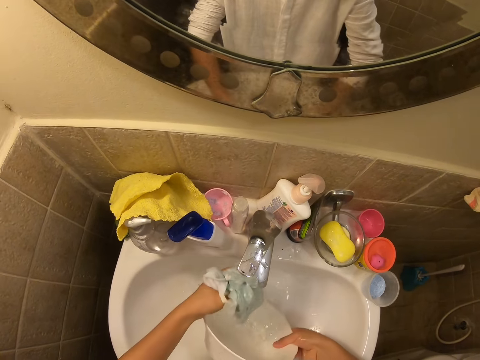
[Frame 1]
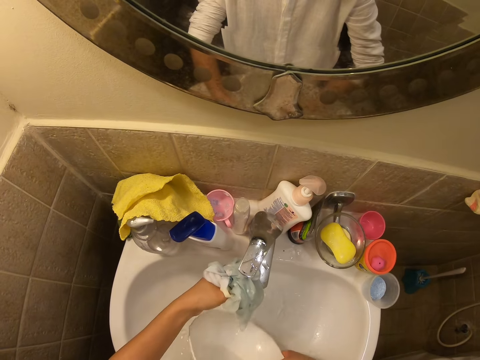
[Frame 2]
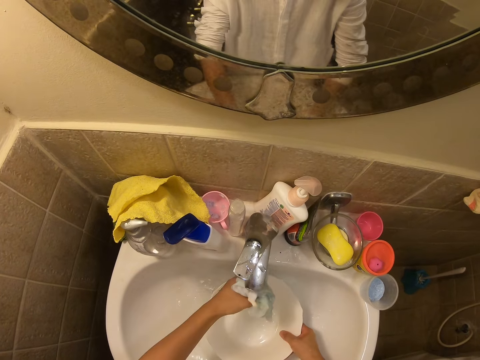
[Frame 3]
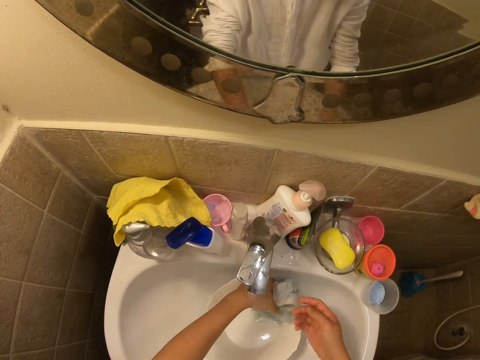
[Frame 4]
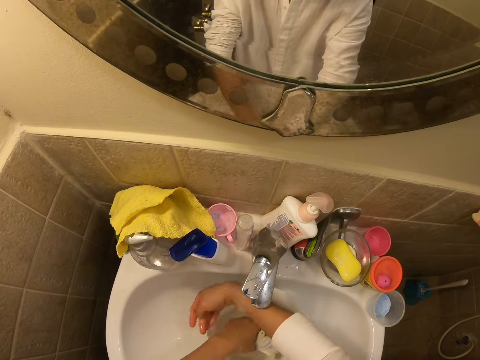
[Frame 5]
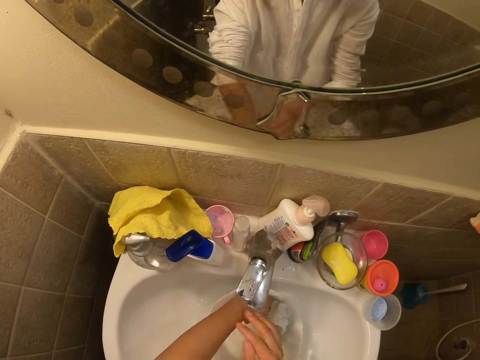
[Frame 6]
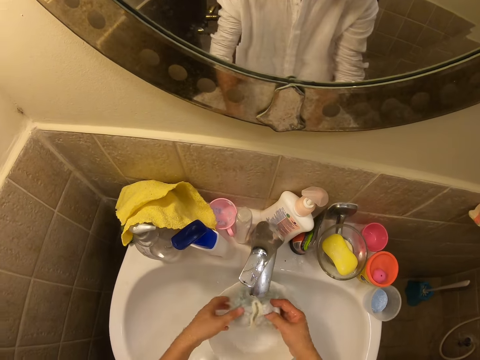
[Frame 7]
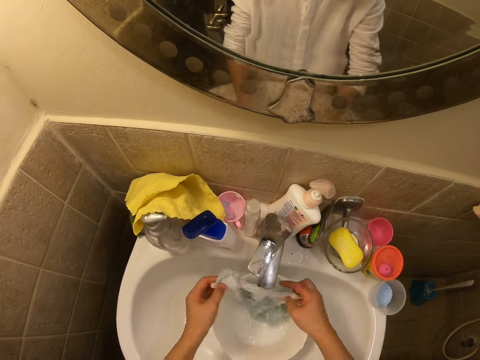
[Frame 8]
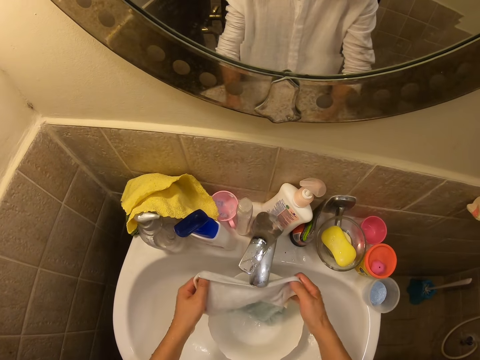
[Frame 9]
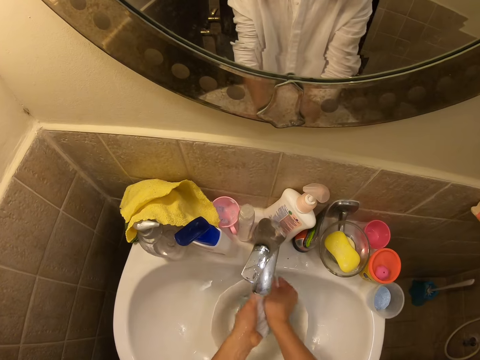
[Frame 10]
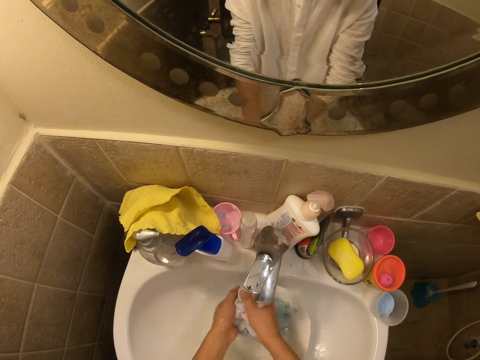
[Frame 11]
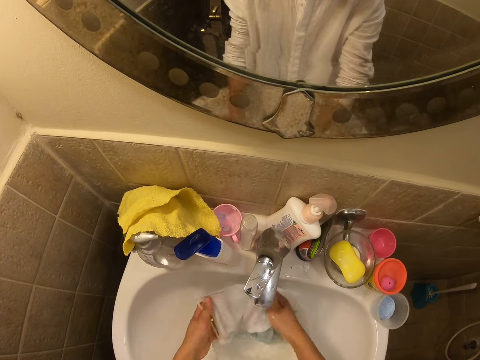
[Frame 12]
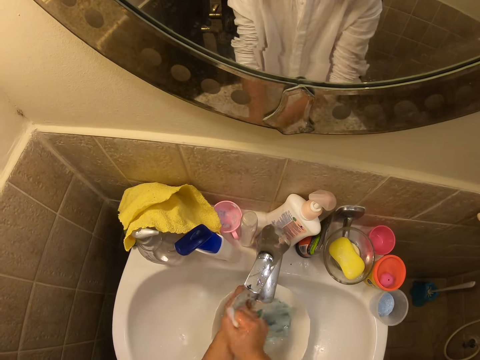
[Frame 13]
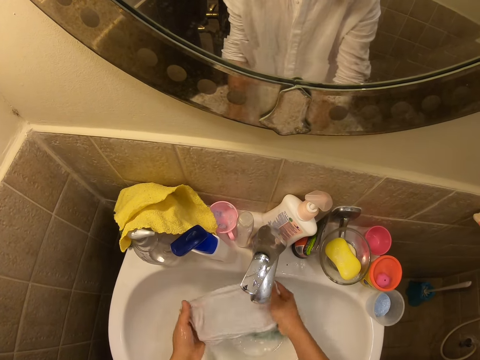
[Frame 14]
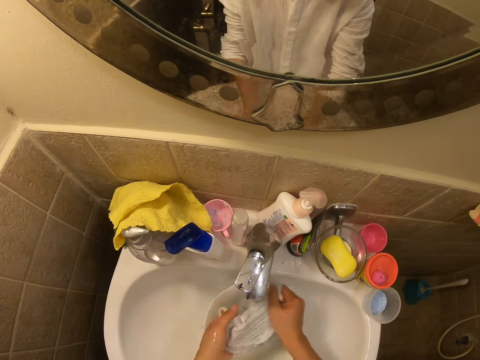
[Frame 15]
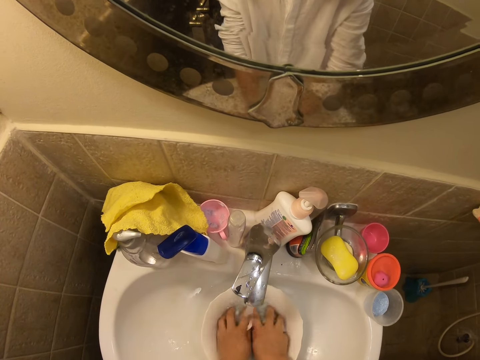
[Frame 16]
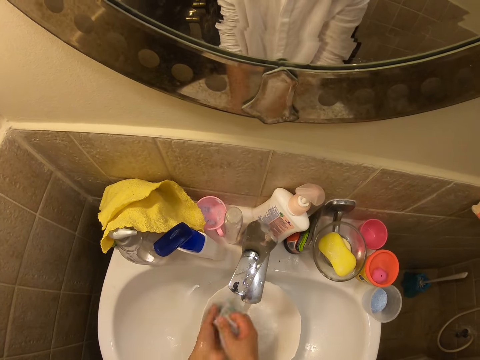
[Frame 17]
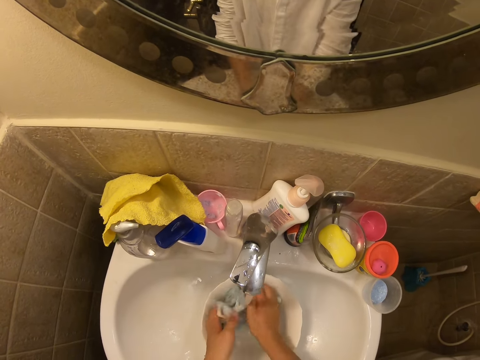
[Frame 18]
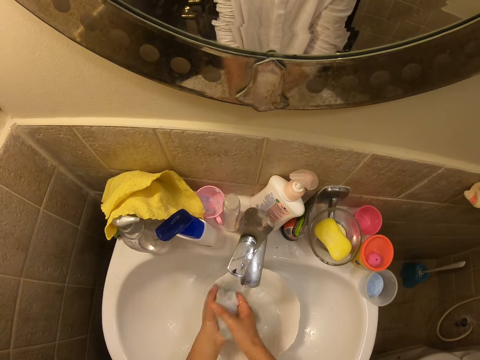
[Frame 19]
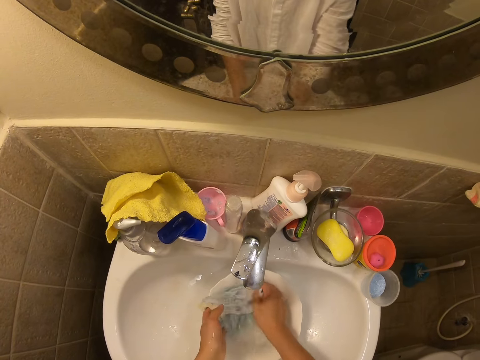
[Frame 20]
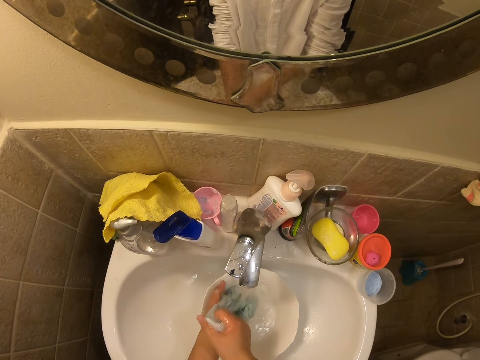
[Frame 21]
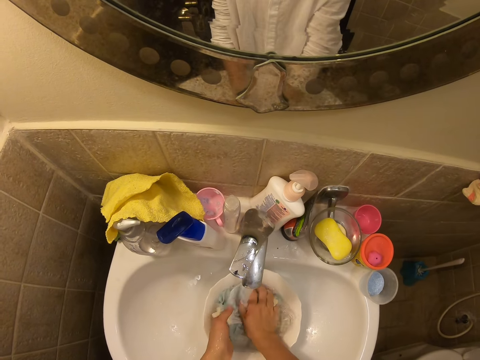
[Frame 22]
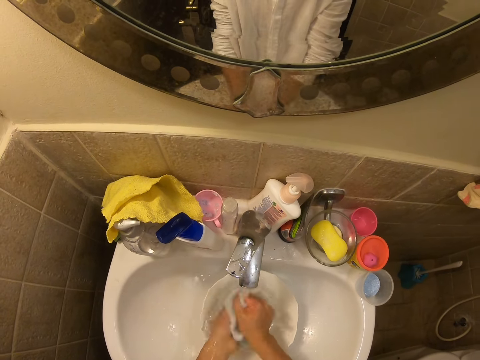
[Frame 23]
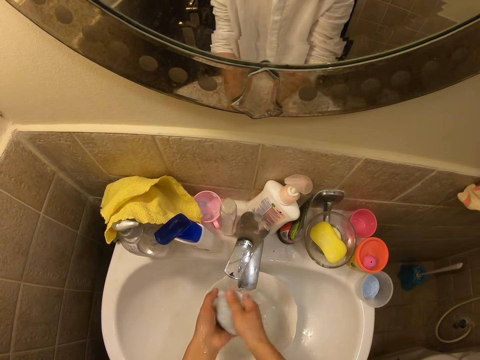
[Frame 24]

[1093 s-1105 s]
The camera wearer pours water inside the sink. She rinses her hands with tap water inside the sink. She washes the cloth with the hands. She dips the cloth in the bowl. She washes the cloth with the hands.

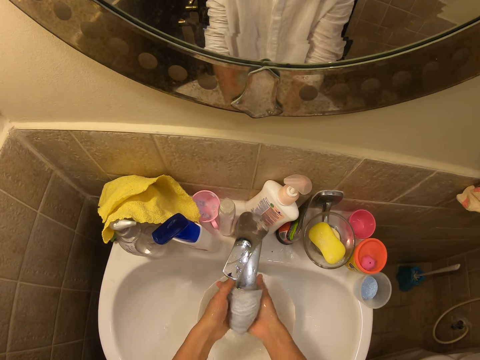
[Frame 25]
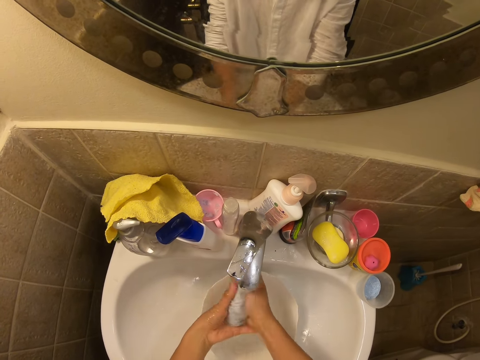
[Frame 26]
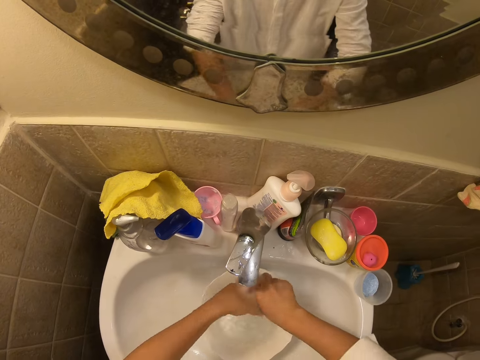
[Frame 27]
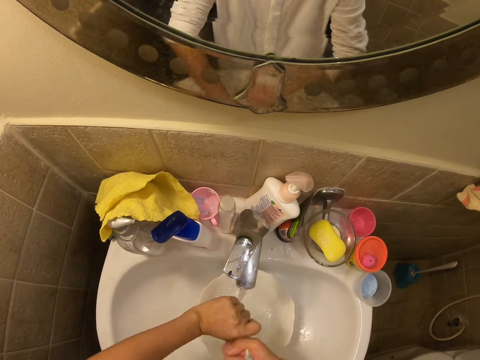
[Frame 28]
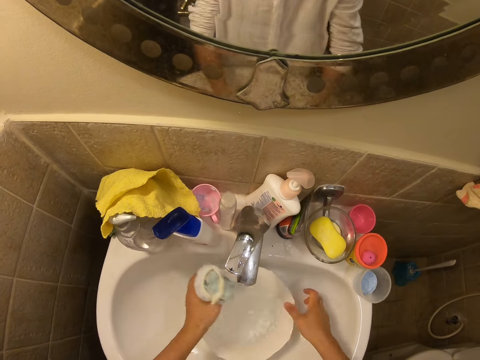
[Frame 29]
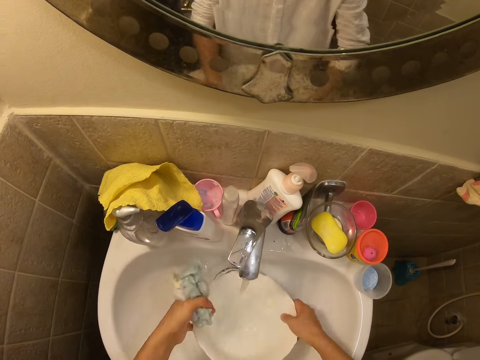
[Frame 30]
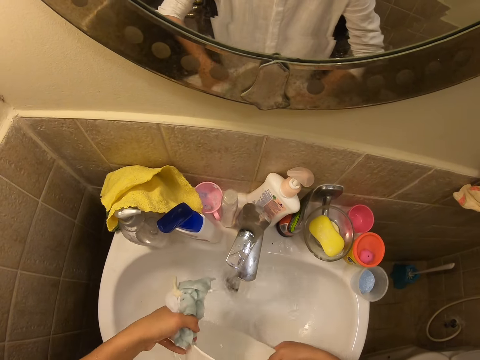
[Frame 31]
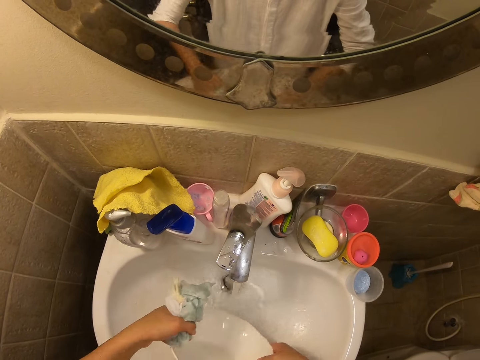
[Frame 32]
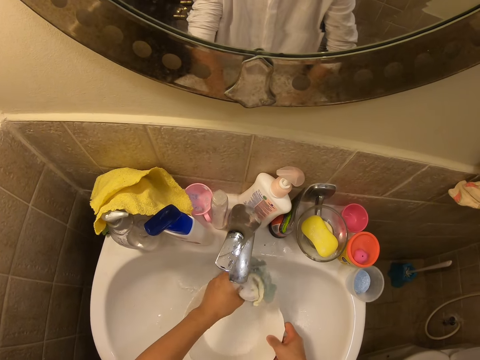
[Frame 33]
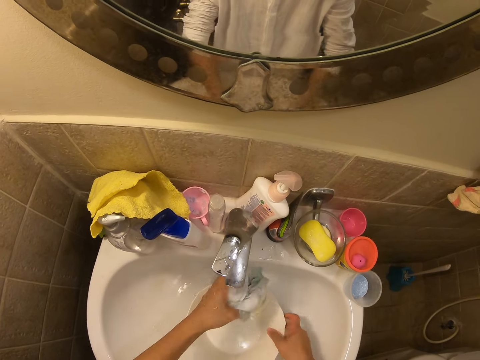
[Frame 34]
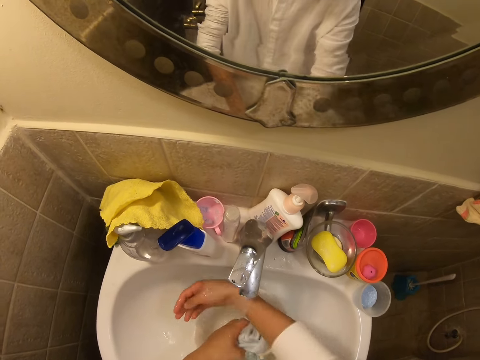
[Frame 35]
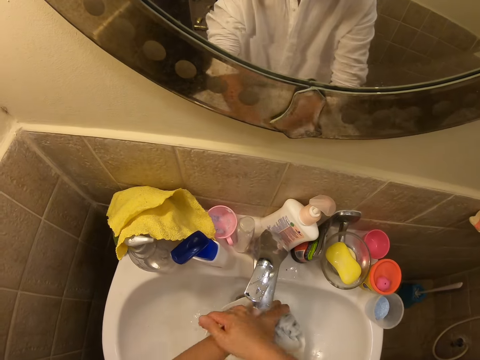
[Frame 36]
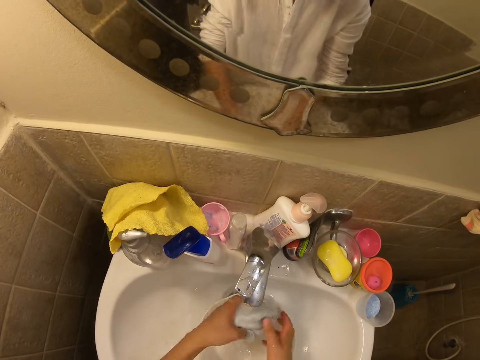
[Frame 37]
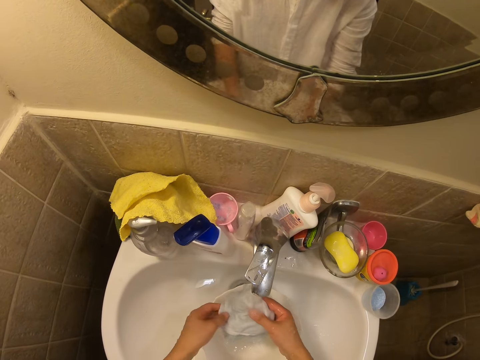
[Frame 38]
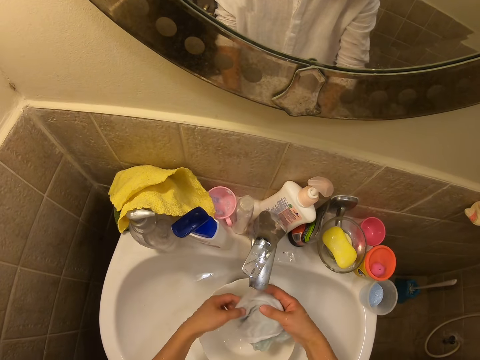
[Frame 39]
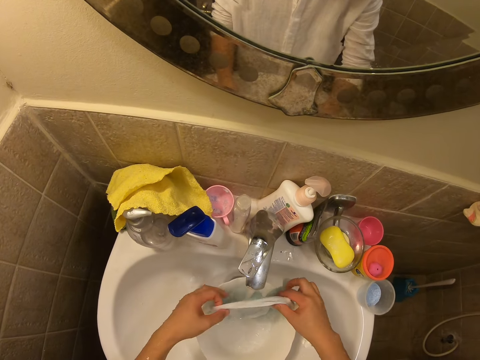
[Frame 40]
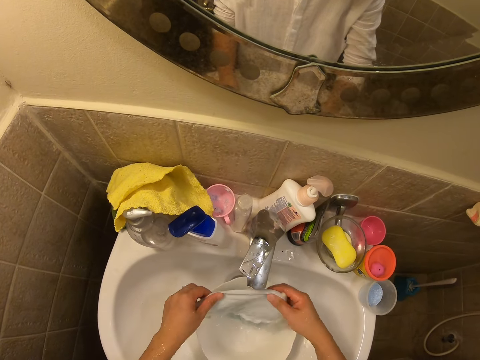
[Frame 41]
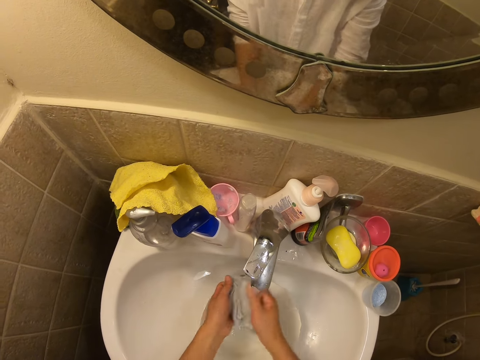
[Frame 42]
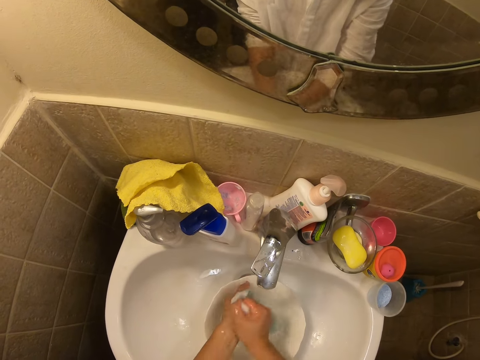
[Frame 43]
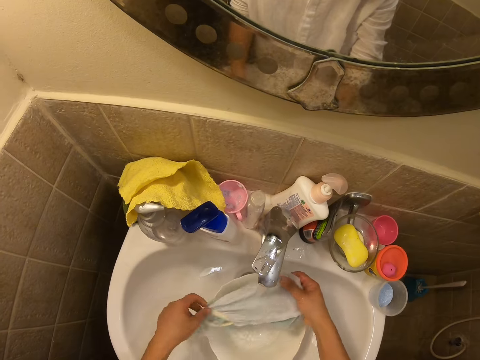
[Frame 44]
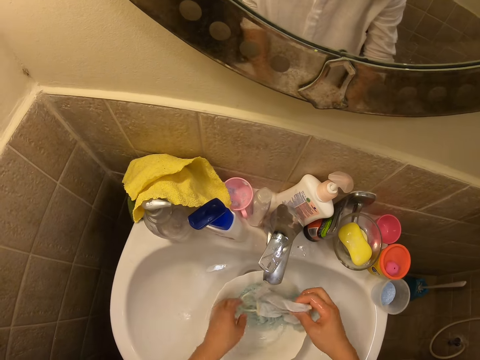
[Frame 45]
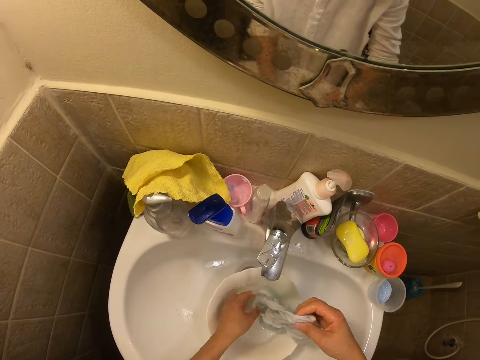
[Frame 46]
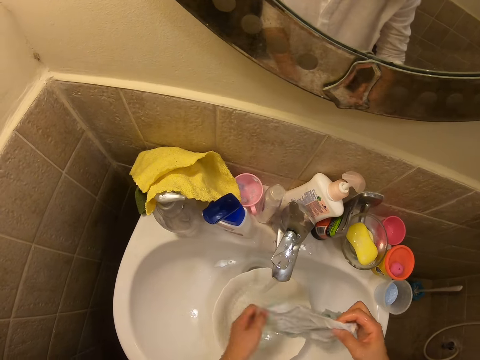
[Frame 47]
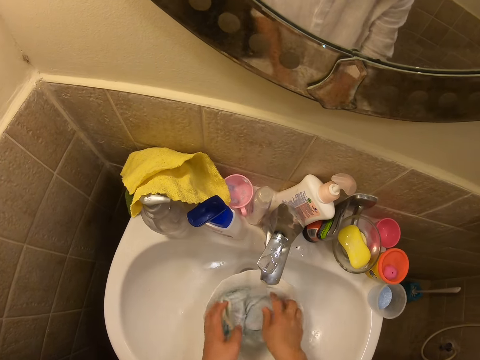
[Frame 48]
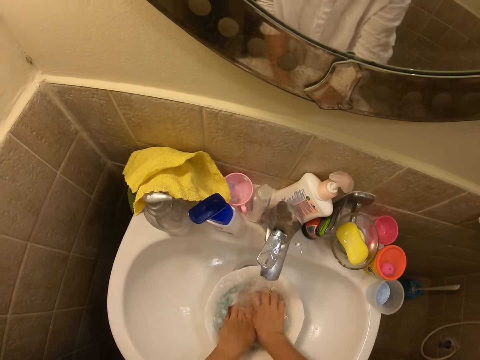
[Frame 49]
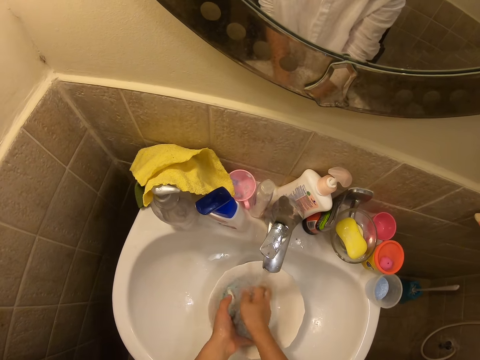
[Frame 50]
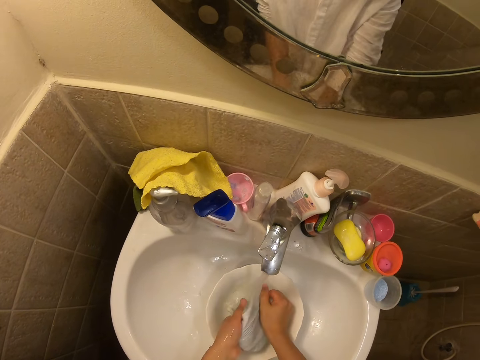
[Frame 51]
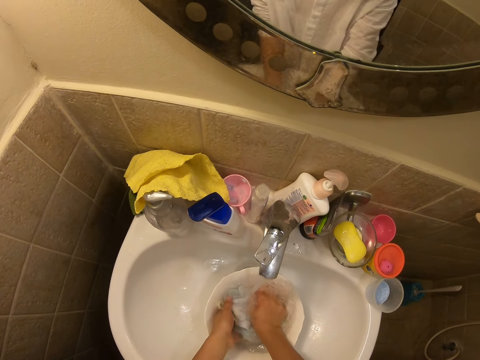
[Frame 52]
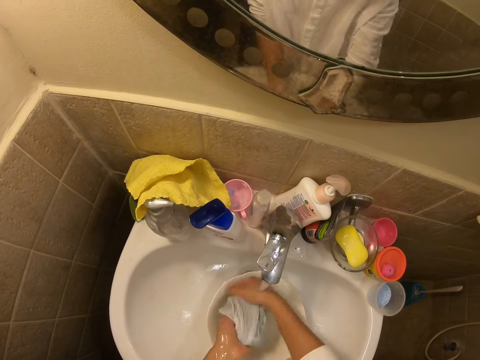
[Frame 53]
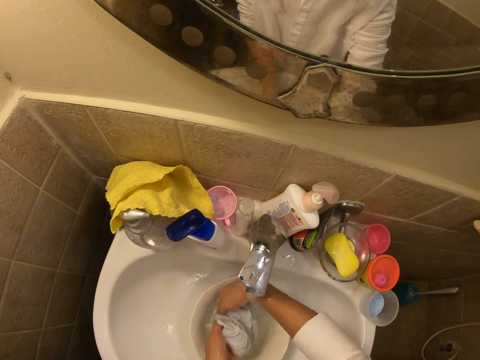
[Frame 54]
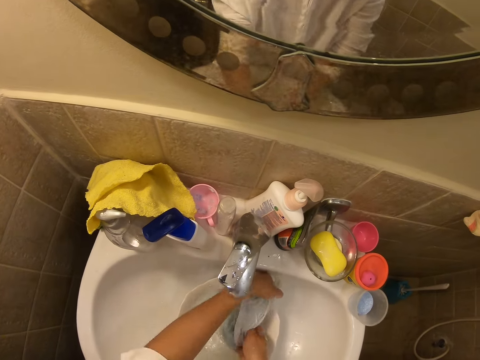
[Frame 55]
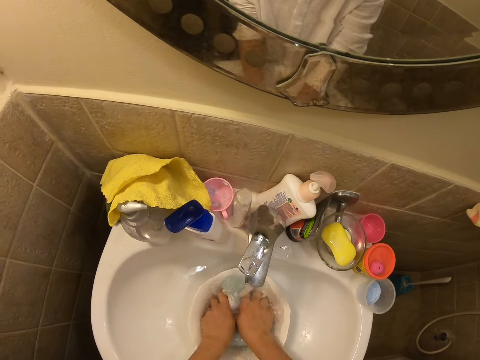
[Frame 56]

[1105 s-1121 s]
The camera wearer squeezes the cloth. They pour water from the bowl. They are rinsing the bowl from the sink. They rinse the hands. They wash the cloth with the hands. They dip the cloth in the bowl. They wash the cloth with the hands. They rinse the hands.
